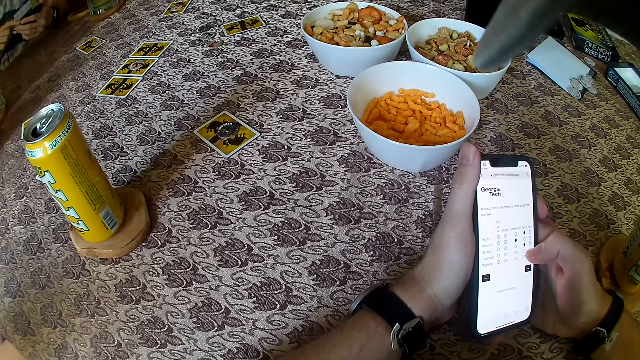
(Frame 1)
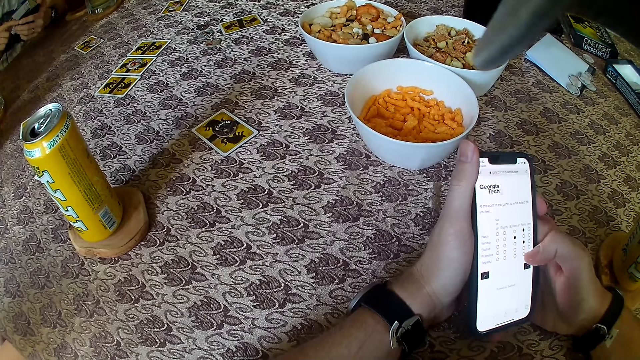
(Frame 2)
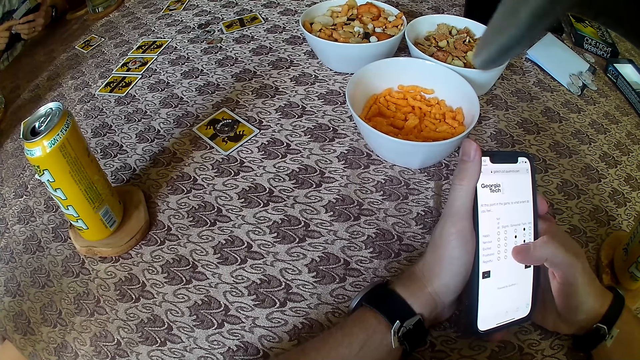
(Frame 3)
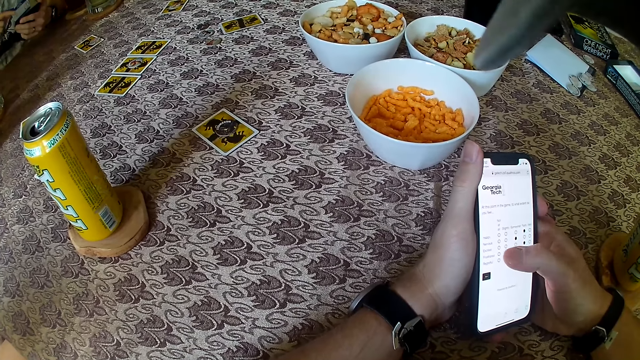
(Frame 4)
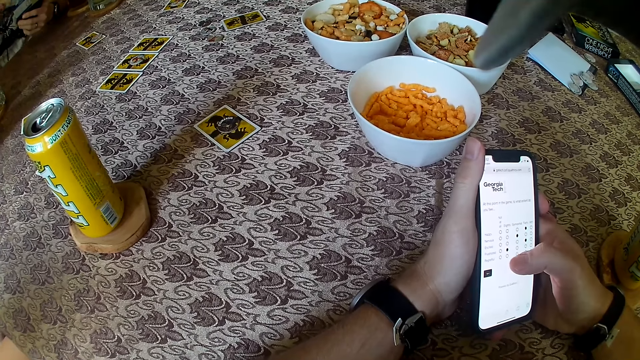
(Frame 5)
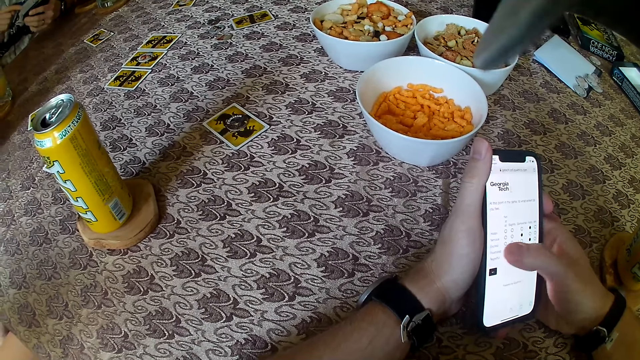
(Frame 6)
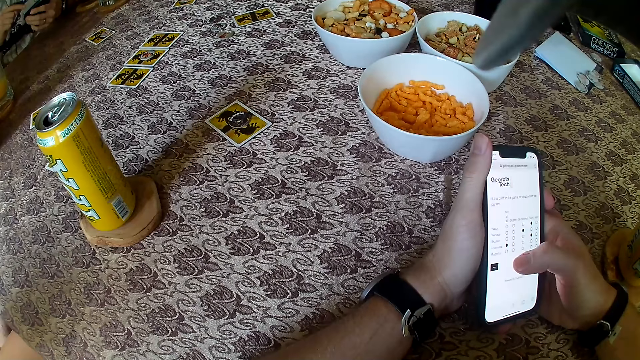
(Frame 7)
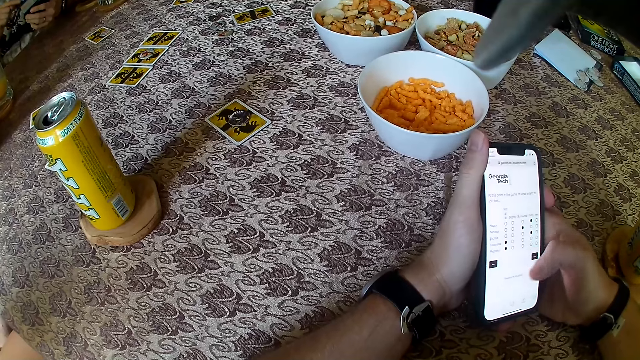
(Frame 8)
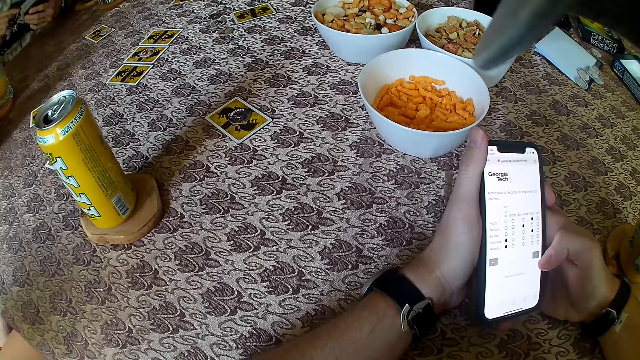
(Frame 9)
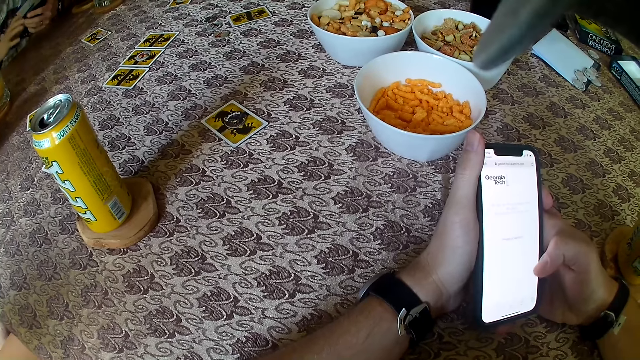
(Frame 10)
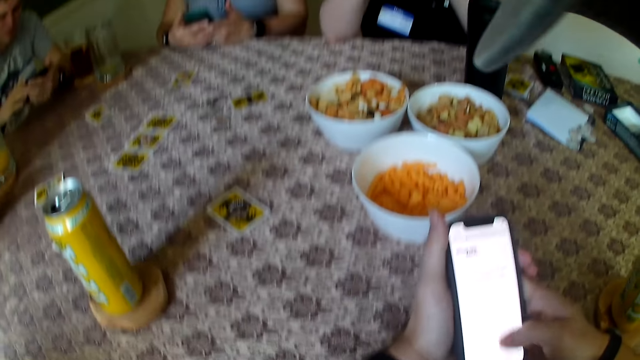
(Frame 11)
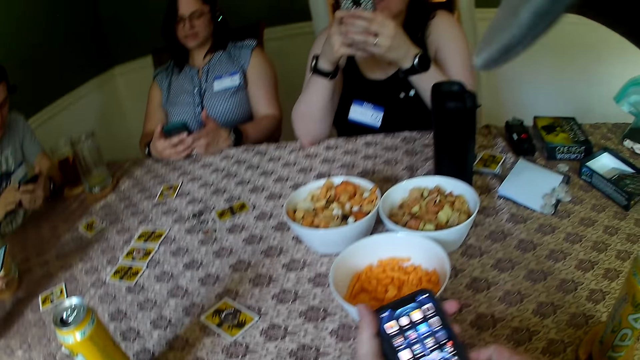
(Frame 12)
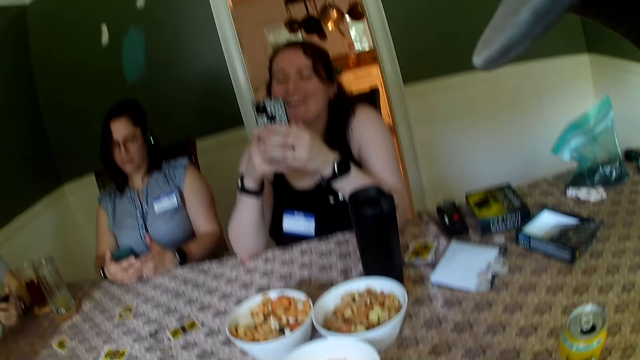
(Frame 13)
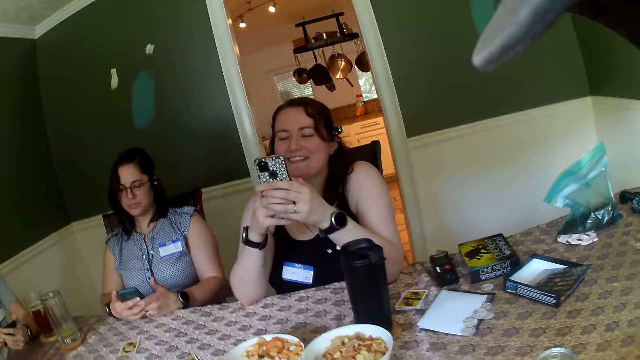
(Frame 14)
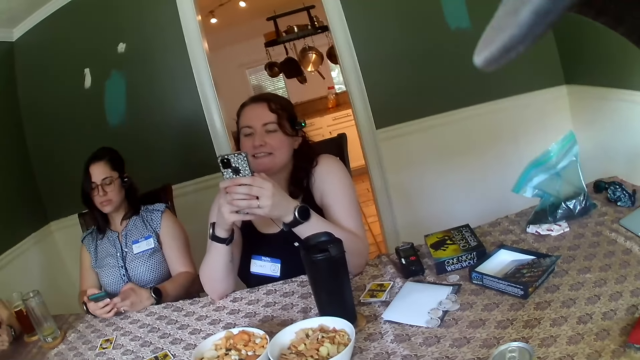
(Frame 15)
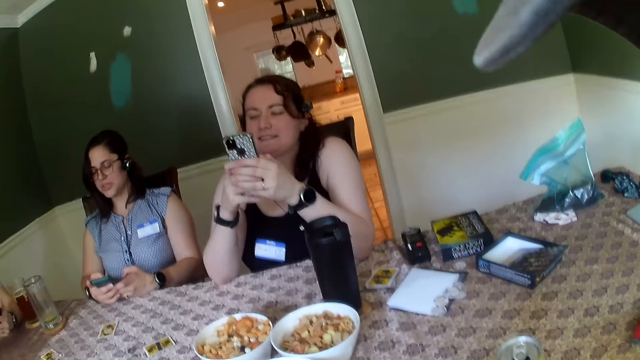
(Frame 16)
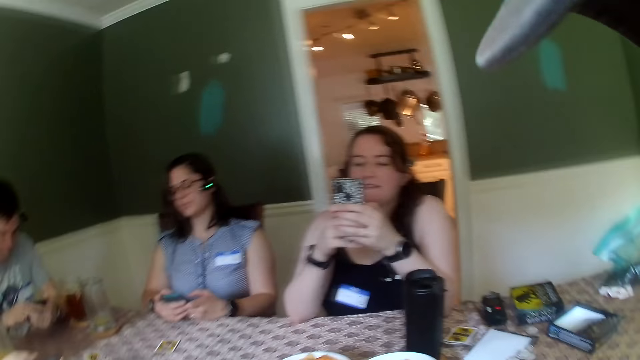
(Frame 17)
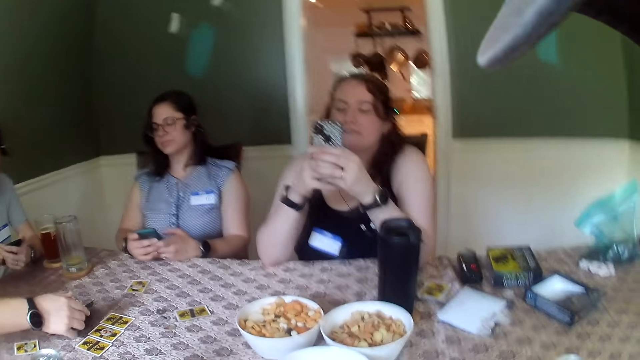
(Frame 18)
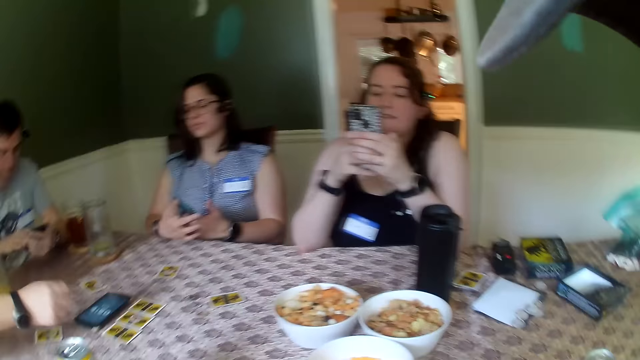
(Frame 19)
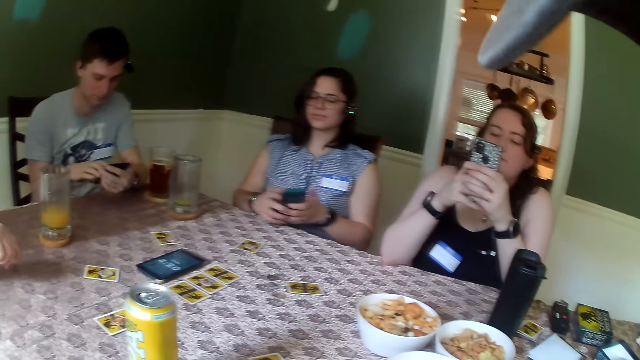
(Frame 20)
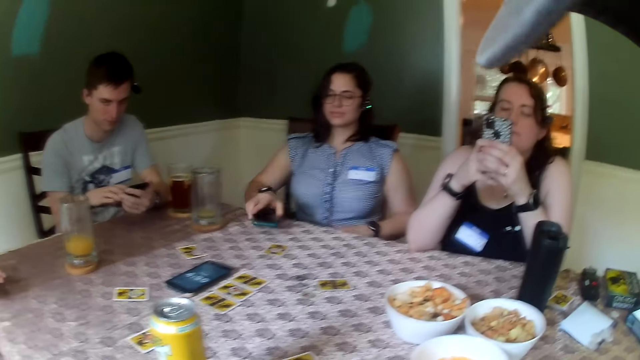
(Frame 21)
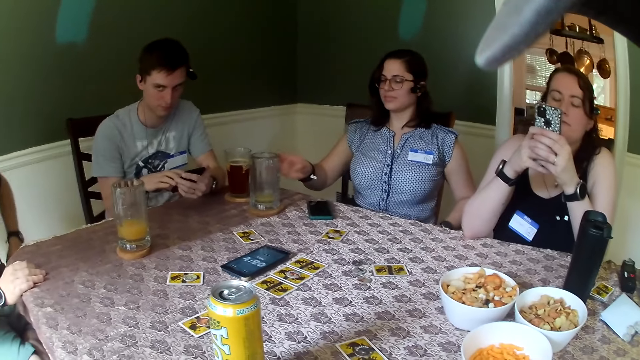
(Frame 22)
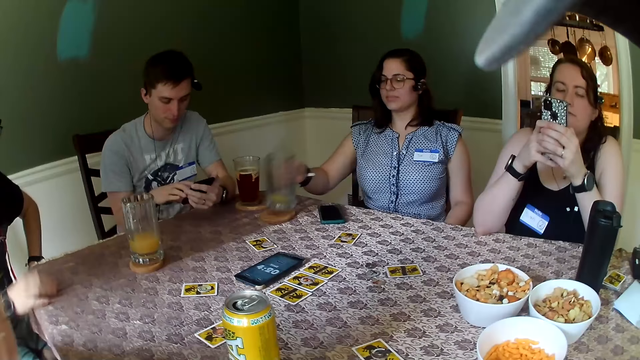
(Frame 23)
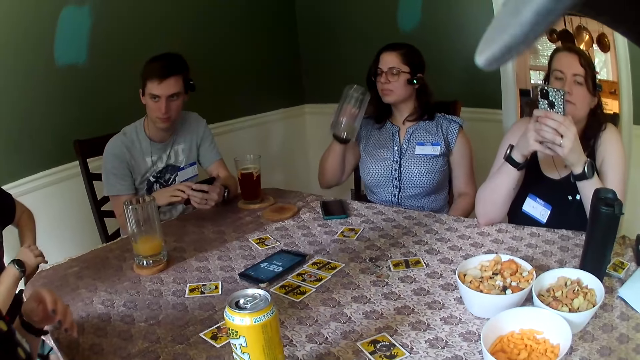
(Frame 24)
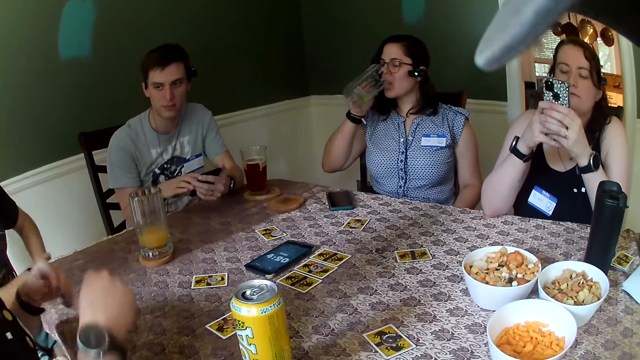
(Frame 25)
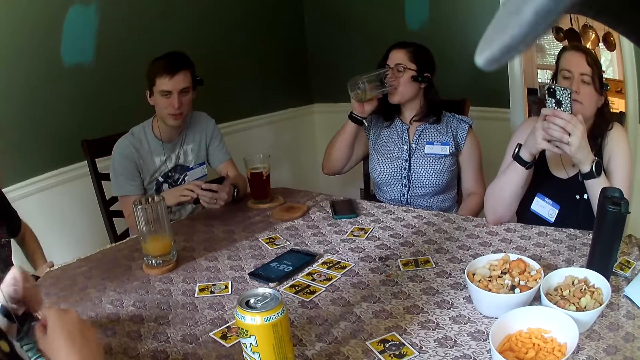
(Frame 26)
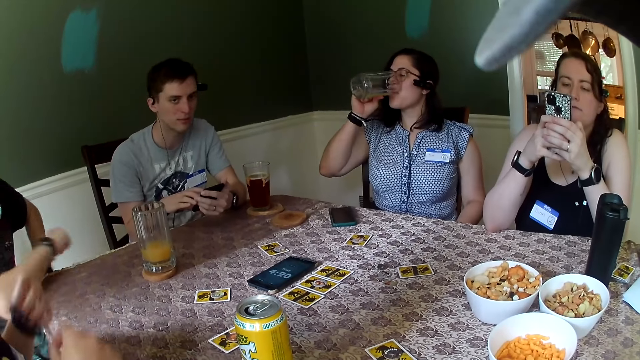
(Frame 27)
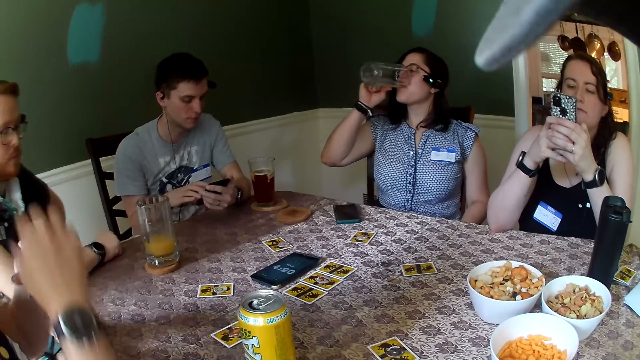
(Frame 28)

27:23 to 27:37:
The camera wearer swipes the phone in his left hand with his right hand. A woman operates a phone with both hands. A man drops a phone on the table with his right hand. Another woman drops the phone on the table with her right hand. She picks up a glass of juice from a coaster on the table with her right hand. She drinks from the glass of juice in her right hand.

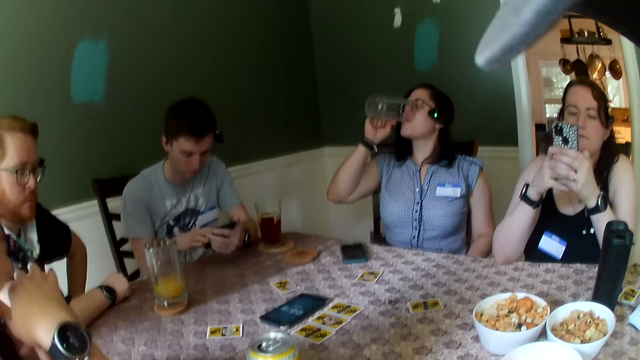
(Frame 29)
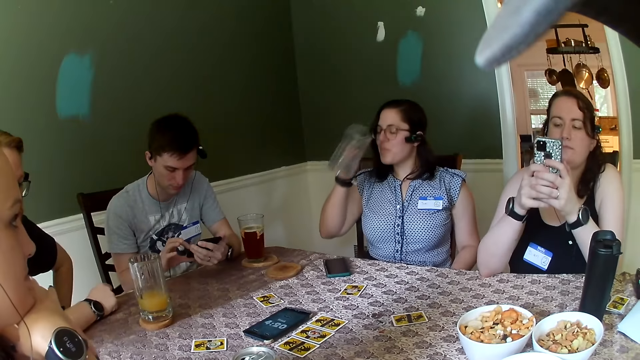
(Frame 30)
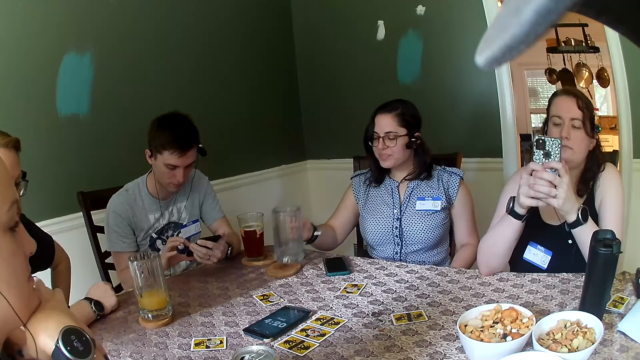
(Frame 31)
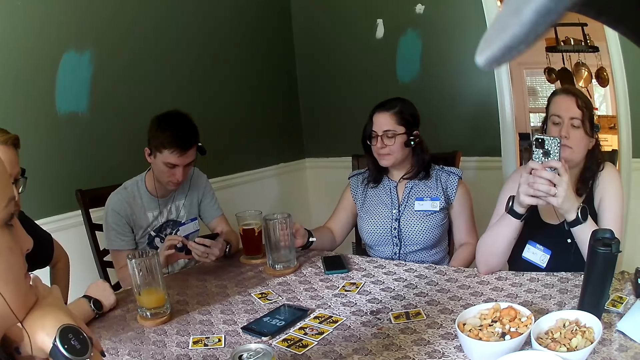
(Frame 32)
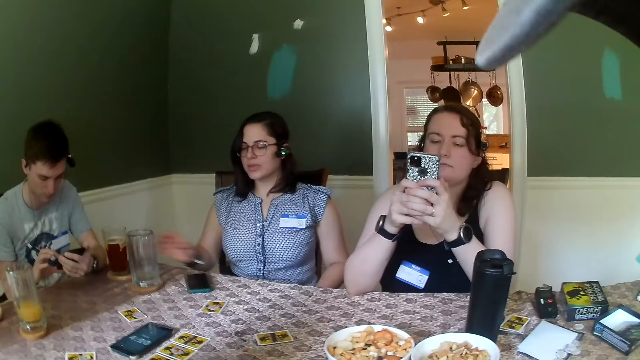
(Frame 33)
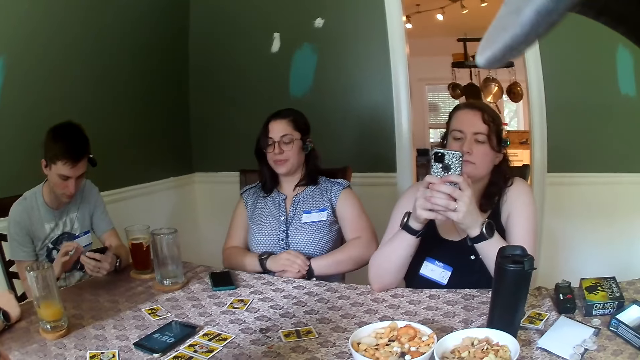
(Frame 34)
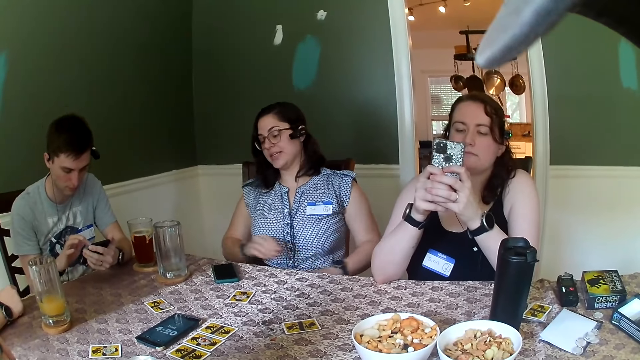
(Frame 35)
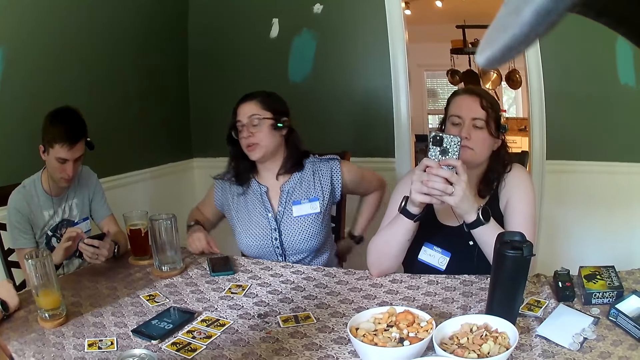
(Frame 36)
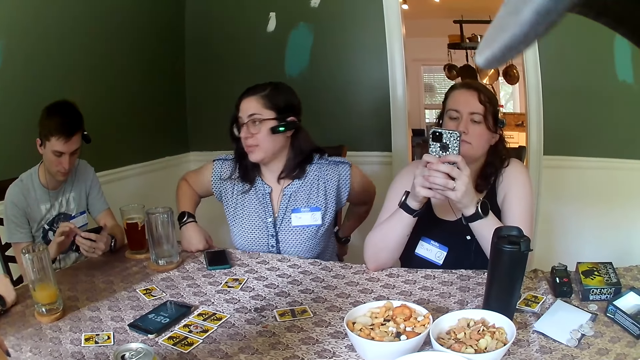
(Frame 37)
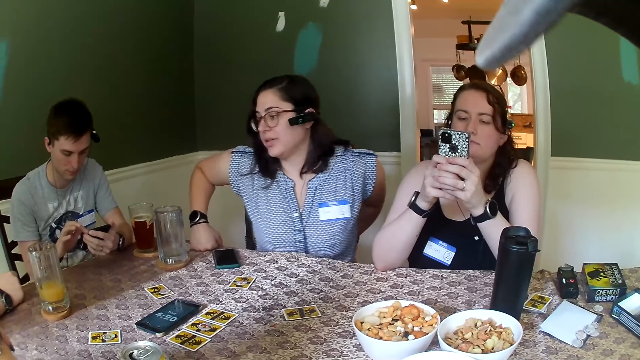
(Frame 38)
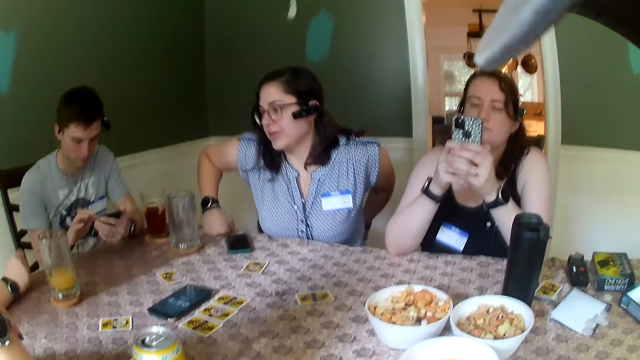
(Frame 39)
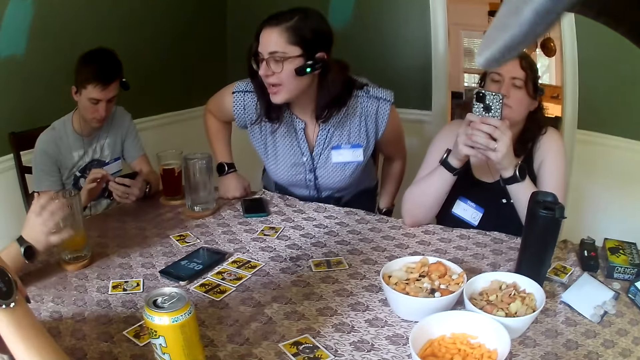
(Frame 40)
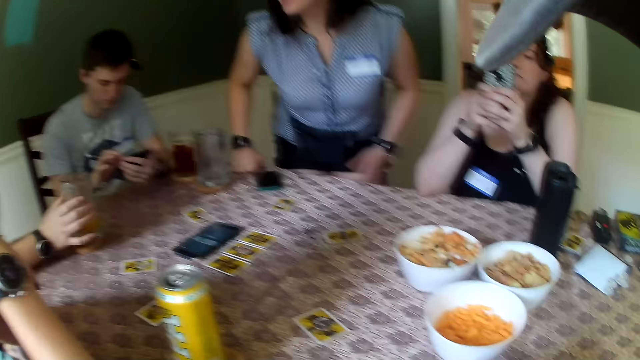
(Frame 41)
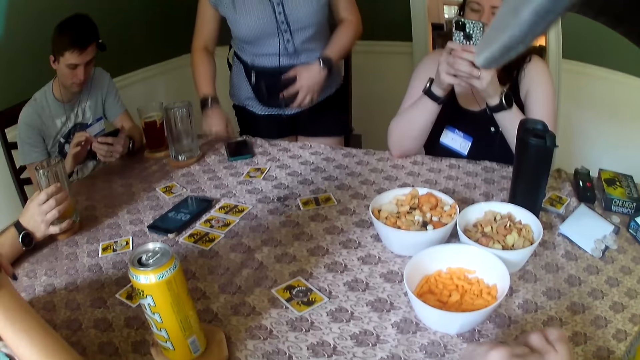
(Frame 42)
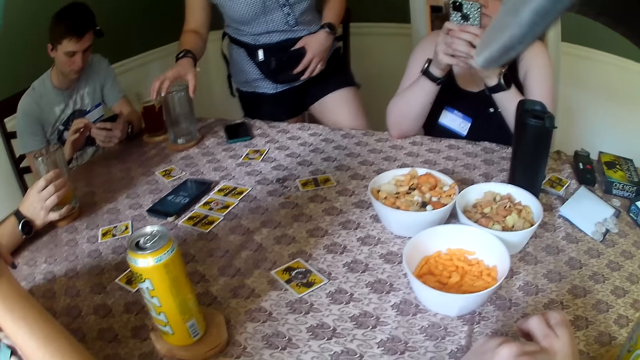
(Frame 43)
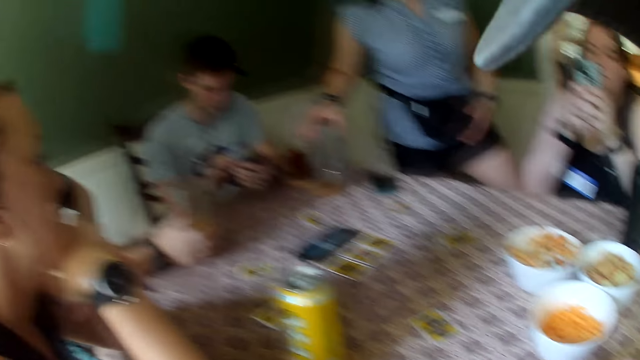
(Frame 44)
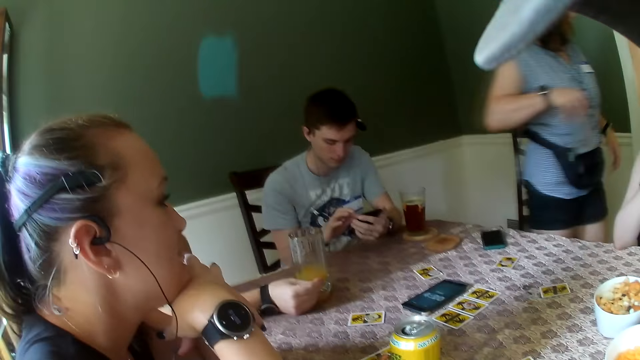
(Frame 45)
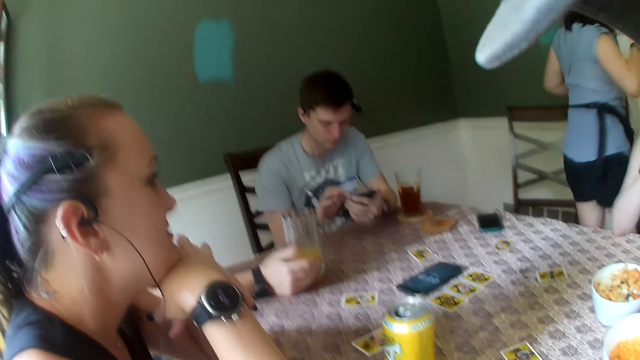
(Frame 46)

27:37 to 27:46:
A woman rests her chin on both hands. Another woman drops the glass of juice in her right hand on the coaster on the table. She adjusts the wristwatch in her left hand with her right hand. A man operates the phone in his left hand with his right hand. The second woman stands from a chair at the table. A third woman operates a phone. Another man holds a glass of juice on a coaster on the table with his right hand. The second woman touches her waist pouch with her left hand. She picks up the glass of juice from the coaster on the table with her right hand. She walks towards another room.
